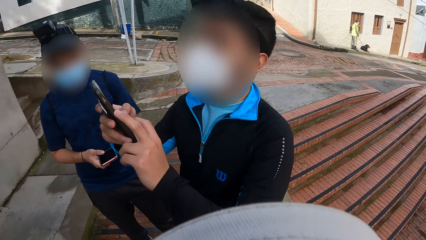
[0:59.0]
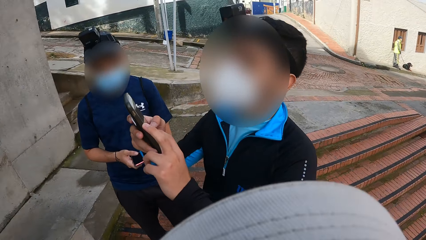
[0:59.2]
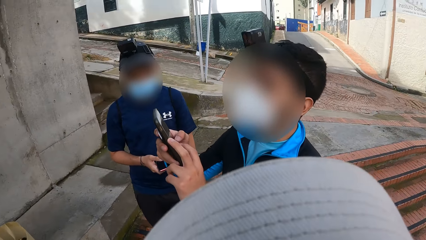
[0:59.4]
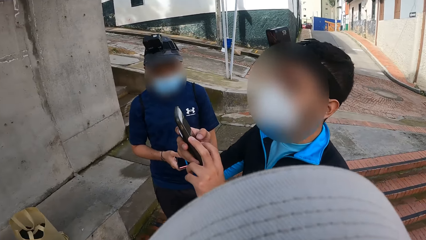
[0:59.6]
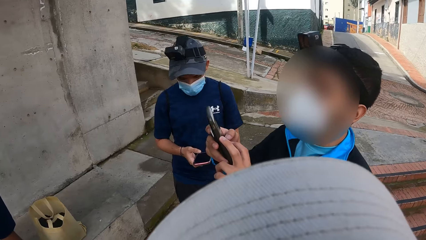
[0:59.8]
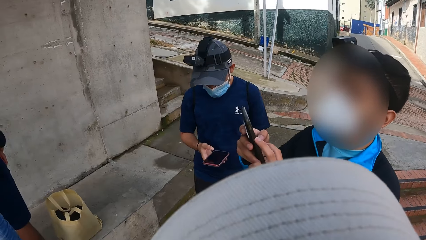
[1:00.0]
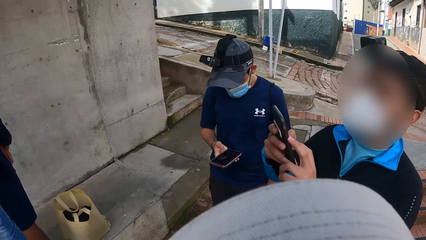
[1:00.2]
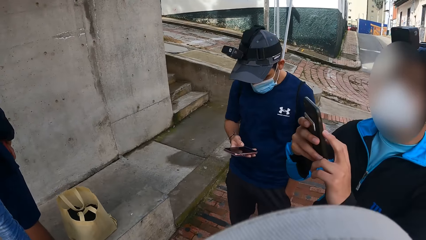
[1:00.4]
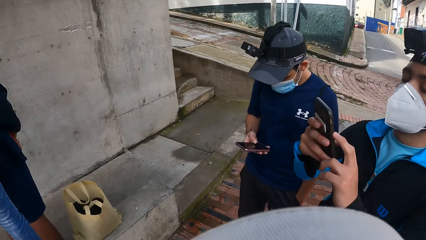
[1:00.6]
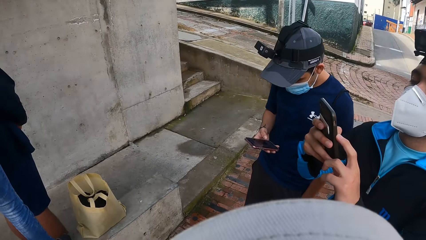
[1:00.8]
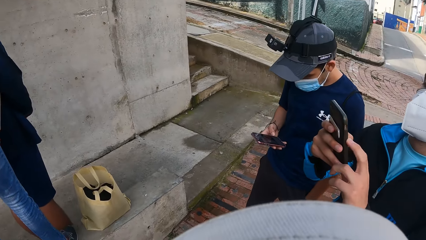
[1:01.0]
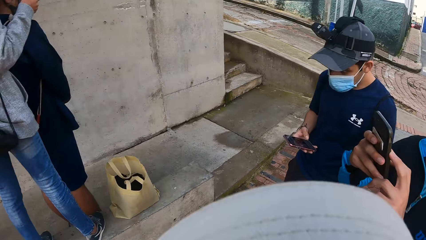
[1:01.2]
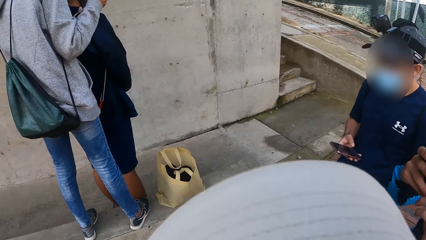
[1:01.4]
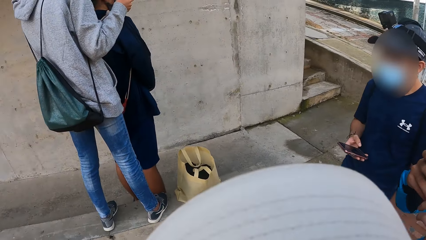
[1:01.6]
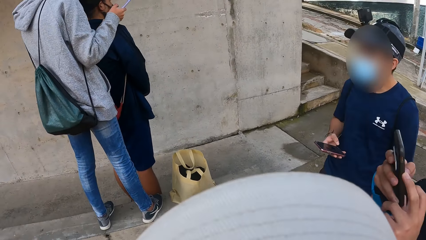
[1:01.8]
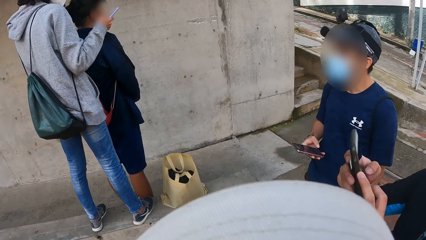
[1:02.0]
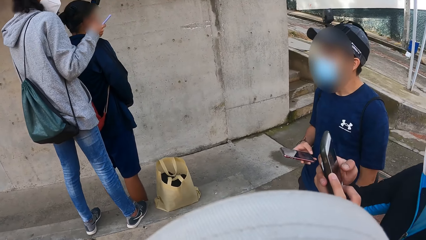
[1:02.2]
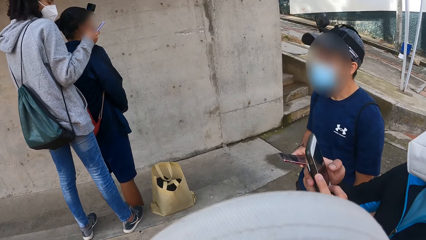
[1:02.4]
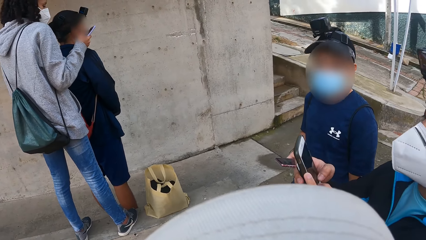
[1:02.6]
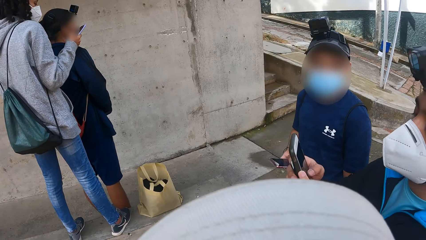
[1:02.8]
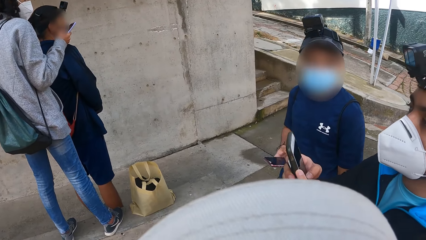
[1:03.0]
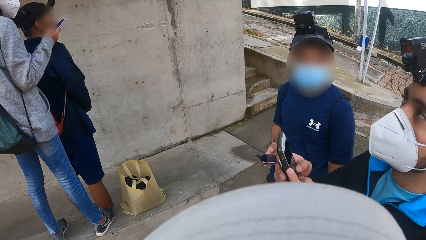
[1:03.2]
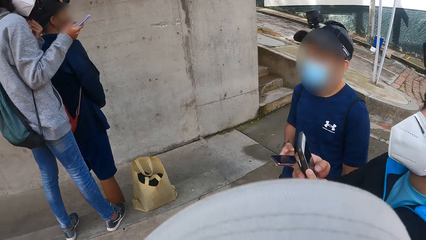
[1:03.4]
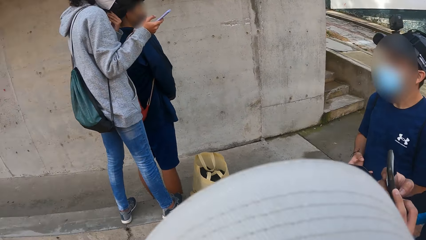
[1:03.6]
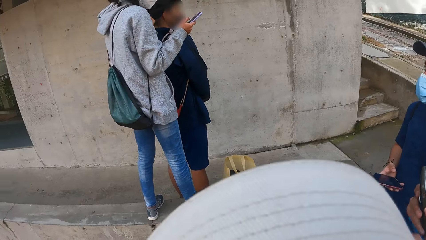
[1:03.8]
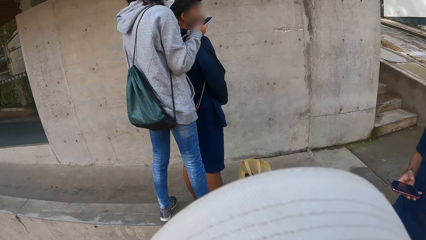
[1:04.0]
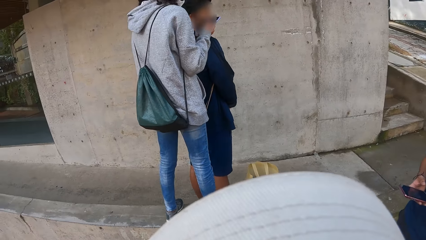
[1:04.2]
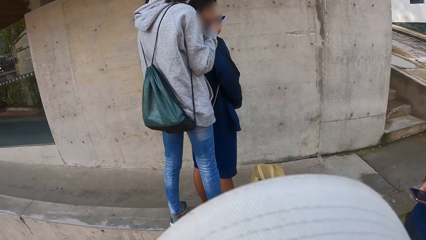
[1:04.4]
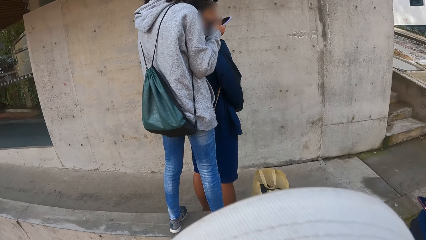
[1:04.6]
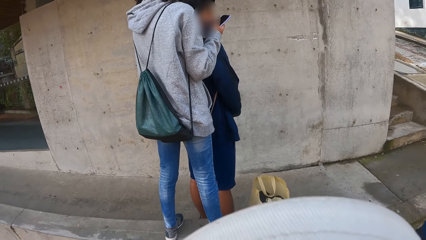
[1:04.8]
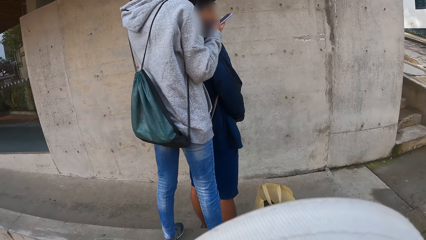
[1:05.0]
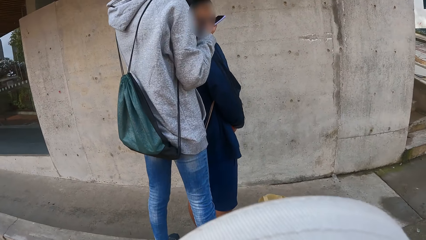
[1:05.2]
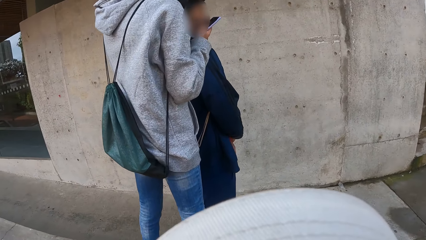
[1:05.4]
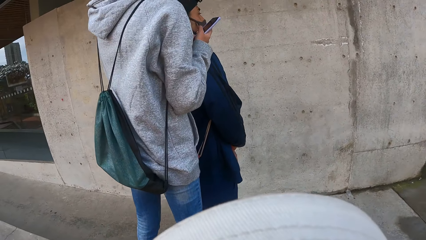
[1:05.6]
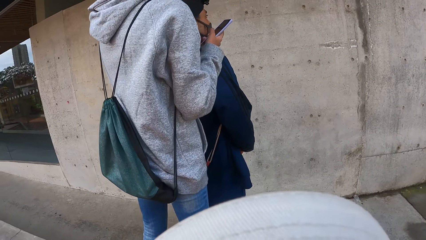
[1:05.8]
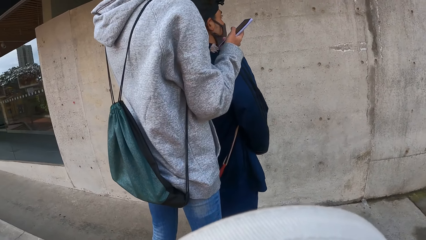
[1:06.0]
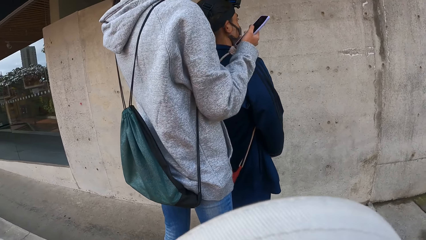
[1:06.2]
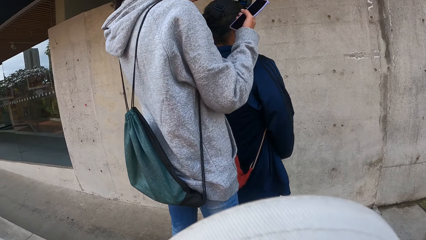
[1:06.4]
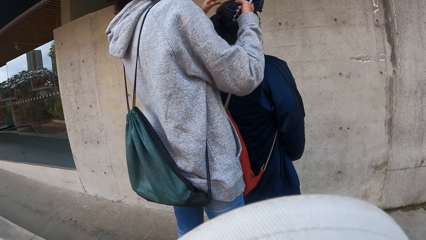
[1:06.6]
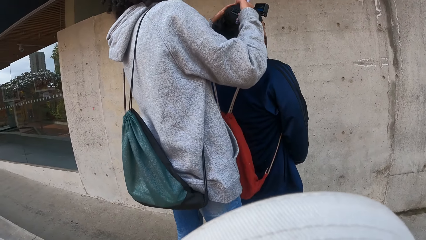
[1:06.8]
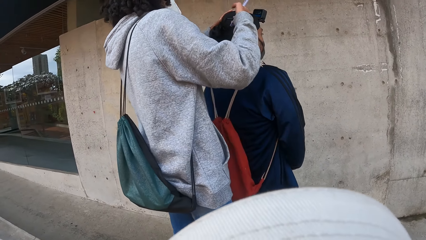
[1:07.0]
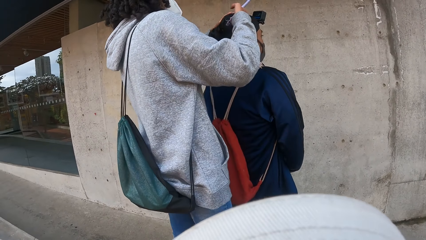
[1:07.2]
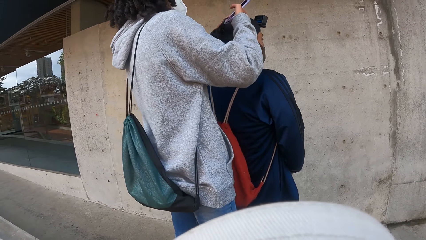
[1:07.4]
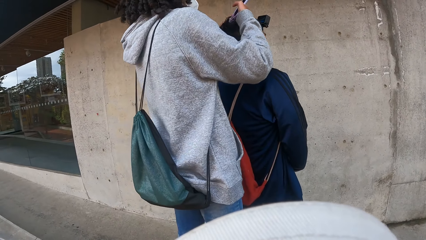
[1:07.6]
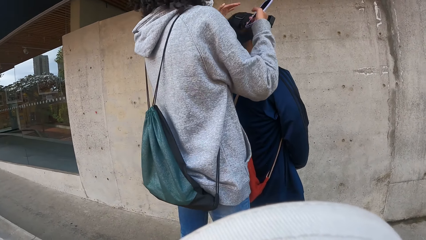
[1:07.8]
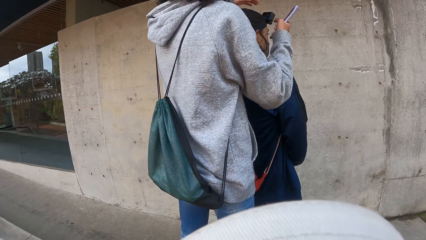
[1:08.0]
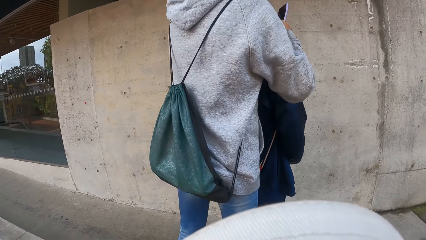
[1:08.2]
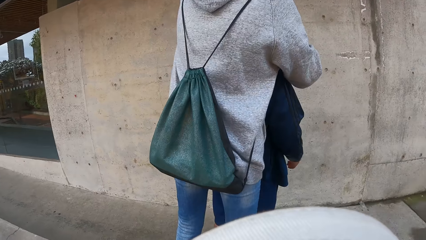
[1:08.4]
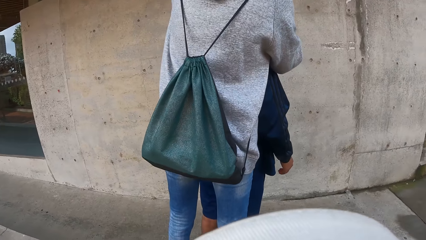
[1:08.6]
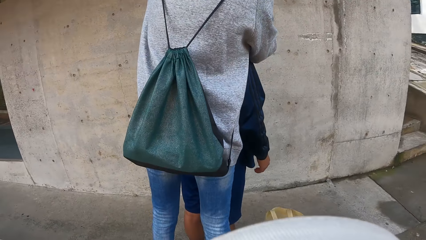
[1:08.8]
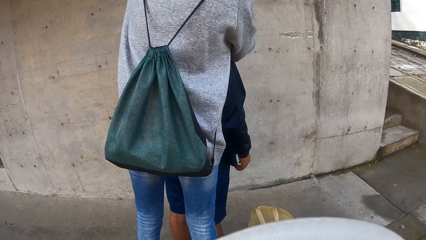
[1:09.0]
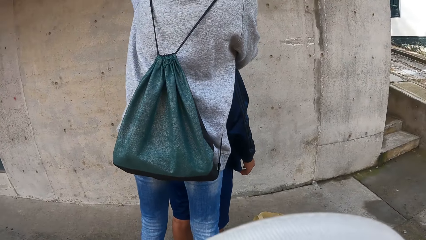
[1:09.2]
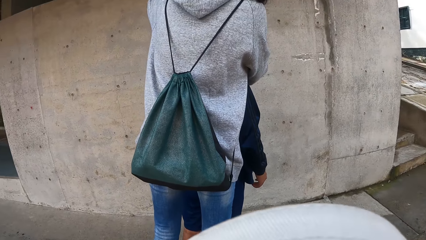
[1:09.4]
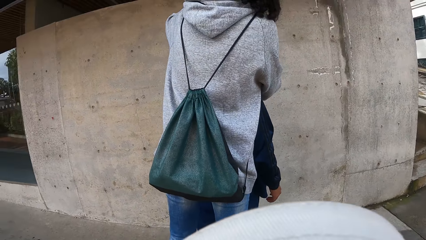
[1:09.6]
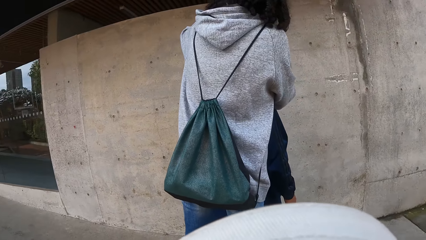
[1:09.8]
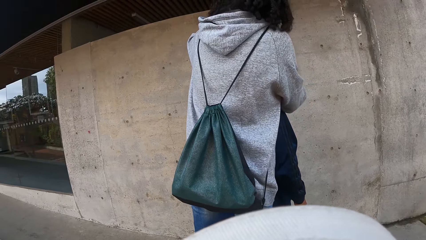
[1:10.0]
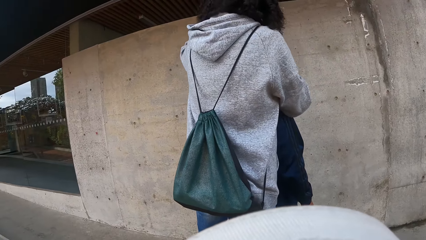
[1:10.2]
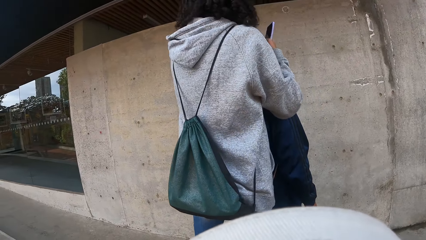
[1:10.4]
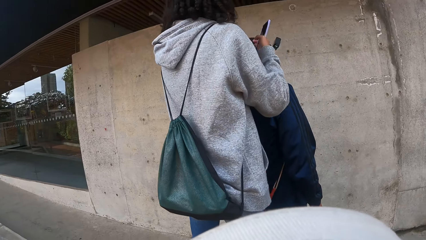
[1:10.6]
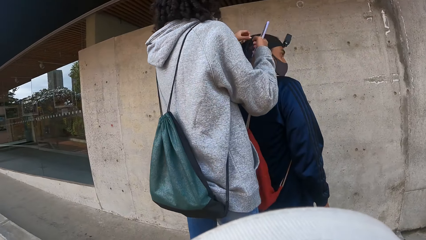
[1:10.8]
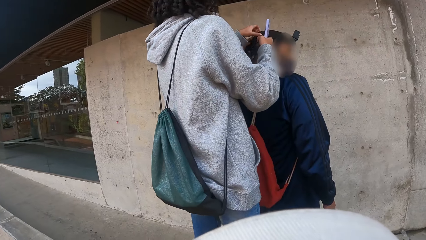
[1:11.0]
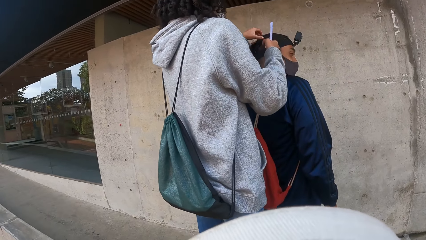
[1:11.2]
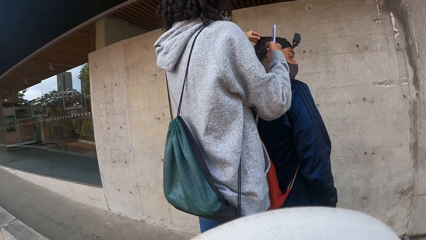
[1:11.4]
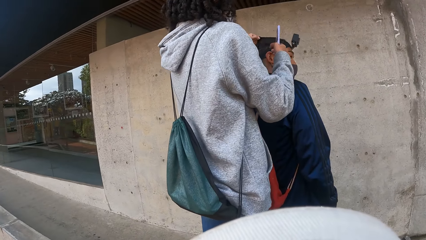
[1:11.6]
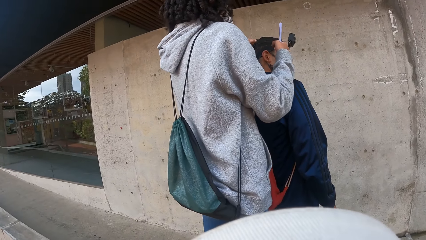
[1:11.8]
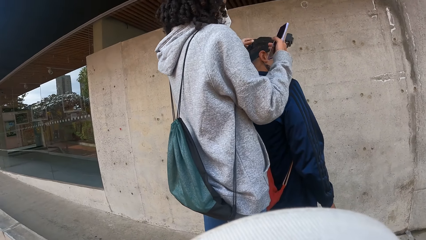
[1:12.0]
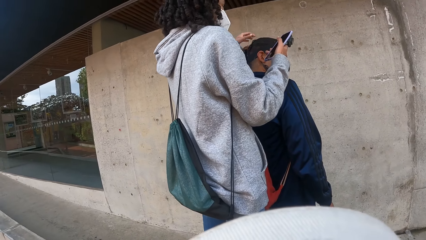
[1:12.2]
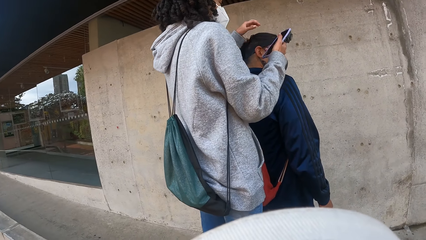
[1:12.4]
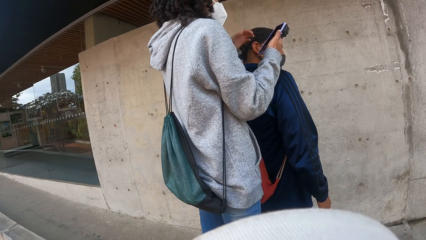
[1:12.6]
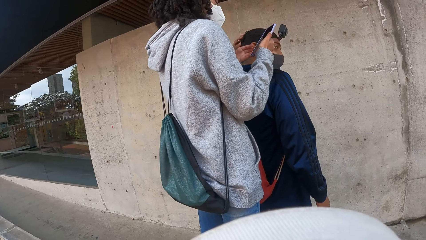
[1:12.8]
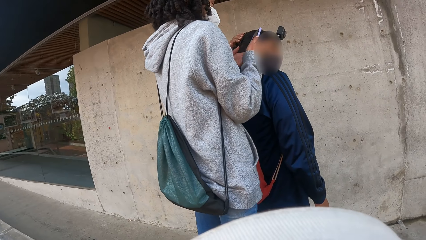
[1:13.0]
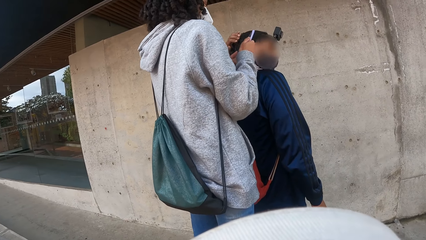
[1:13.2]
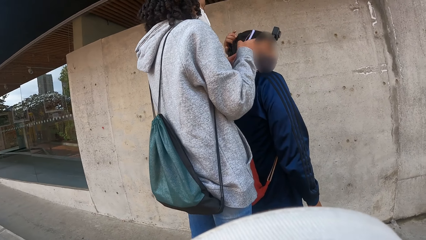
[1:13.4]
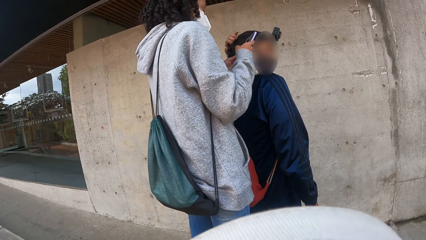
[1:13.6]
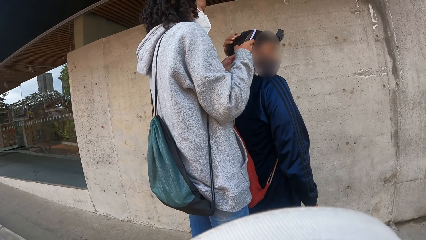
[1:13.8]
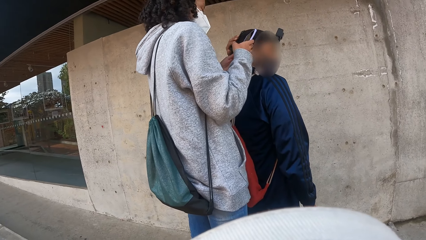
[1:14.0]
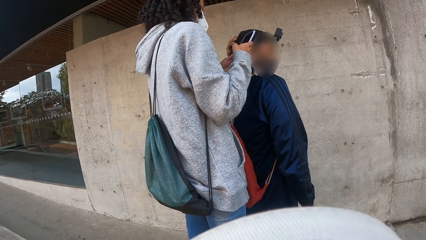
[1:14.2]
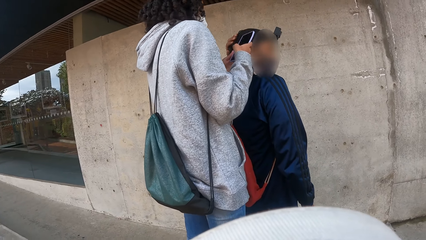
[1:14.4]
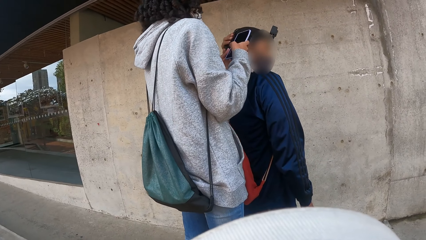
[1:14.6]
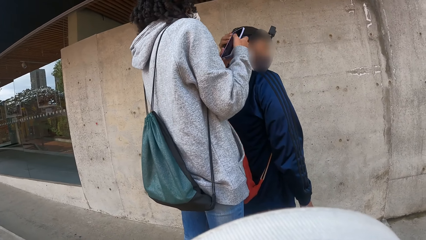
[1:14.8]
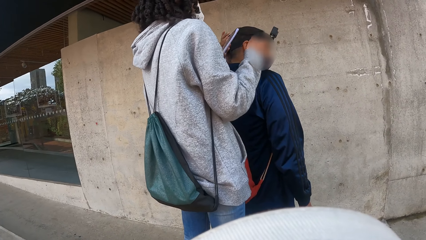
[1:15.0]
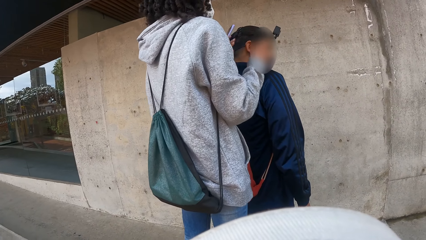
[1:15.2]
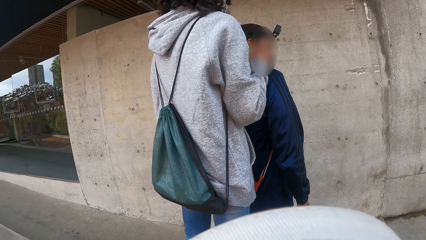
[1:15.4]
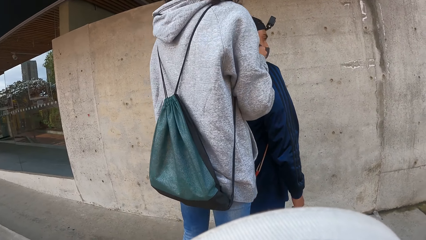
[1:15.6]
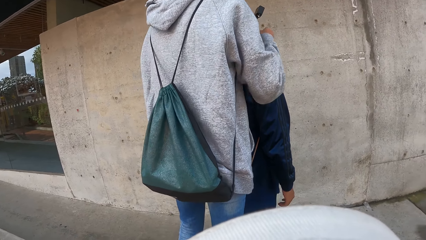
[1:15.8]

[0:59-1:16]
A woman operates a phone with her right hand. The camera wearer looks around. The woman adjusts a camera on a man's head with her hands. Another man touches his head with his left hand. The woman operates the phone with her hands.
